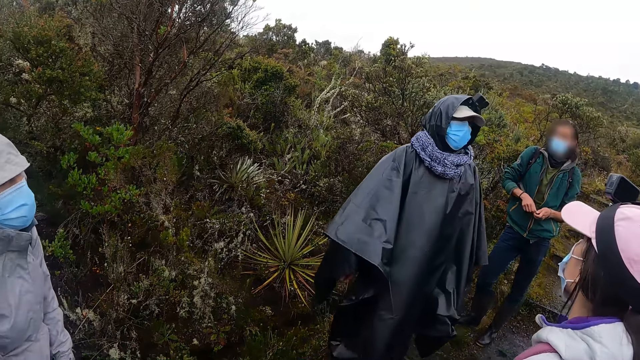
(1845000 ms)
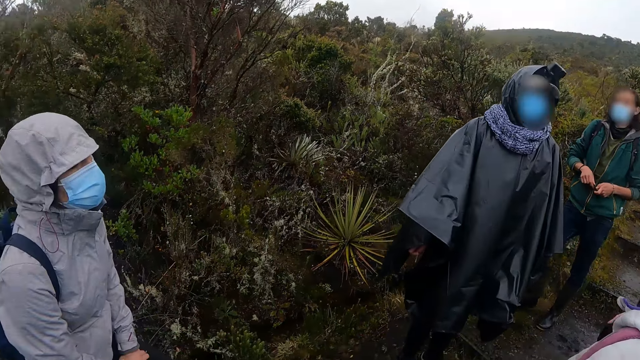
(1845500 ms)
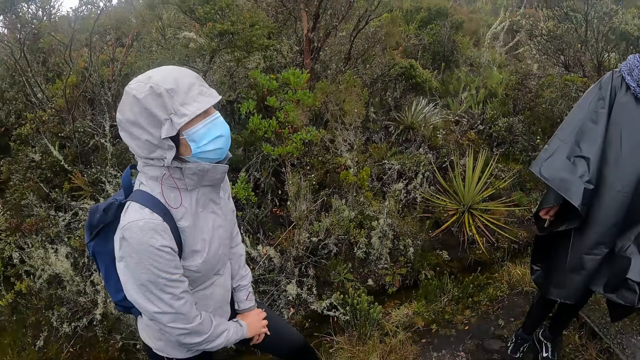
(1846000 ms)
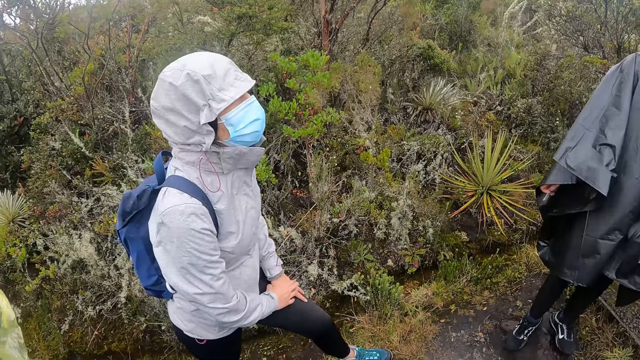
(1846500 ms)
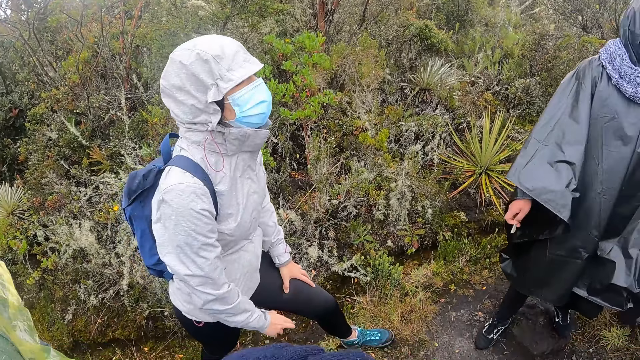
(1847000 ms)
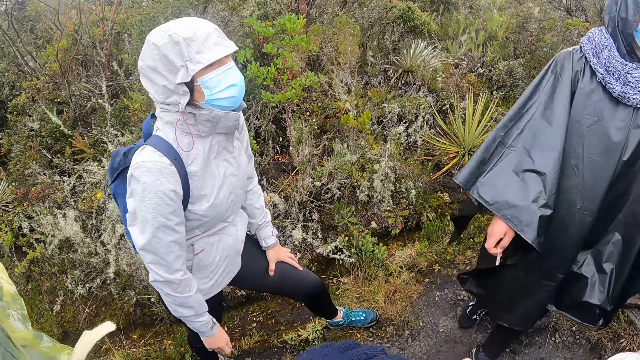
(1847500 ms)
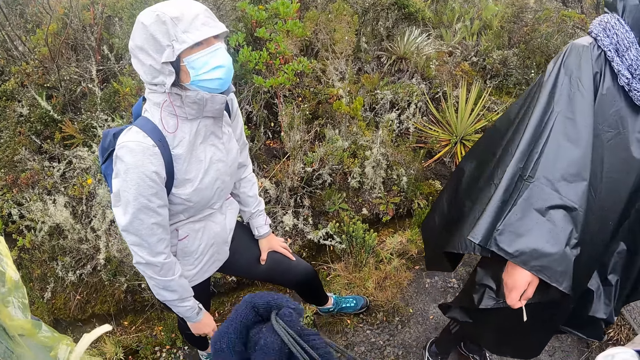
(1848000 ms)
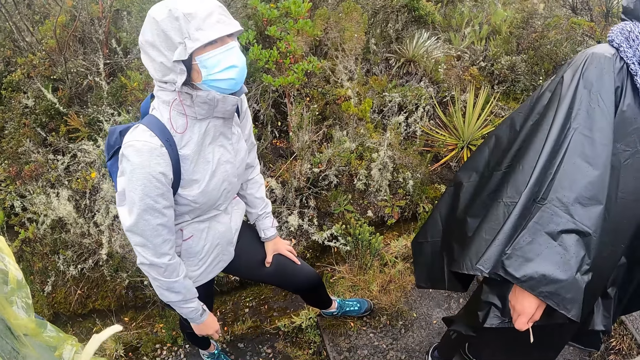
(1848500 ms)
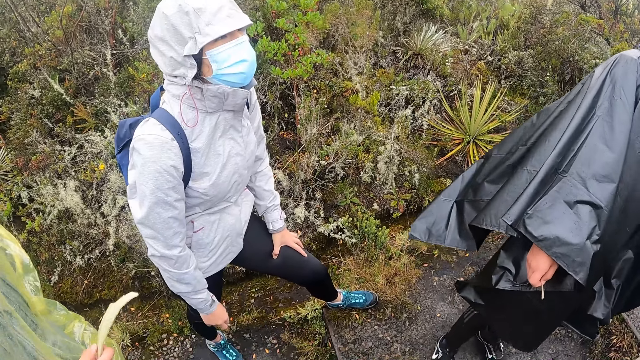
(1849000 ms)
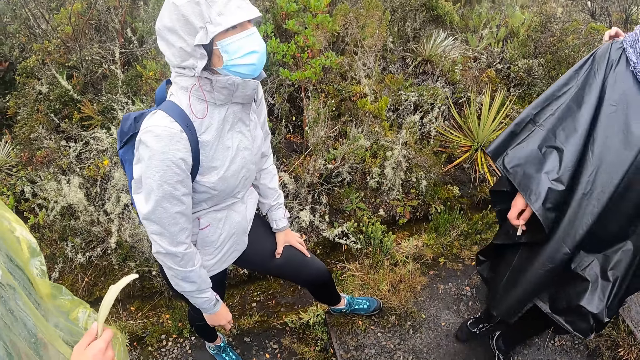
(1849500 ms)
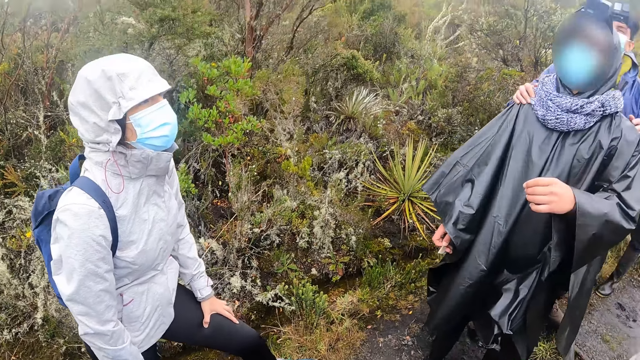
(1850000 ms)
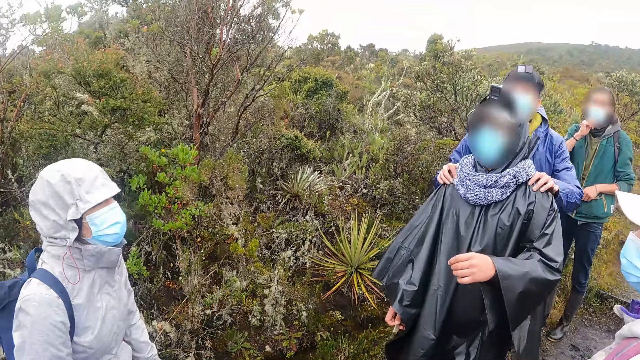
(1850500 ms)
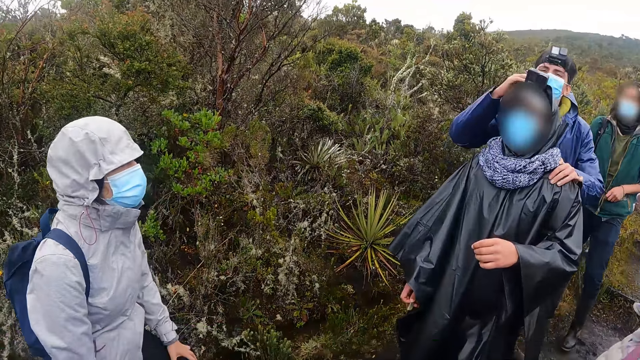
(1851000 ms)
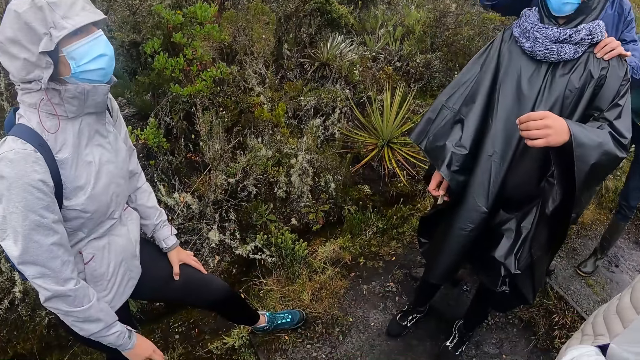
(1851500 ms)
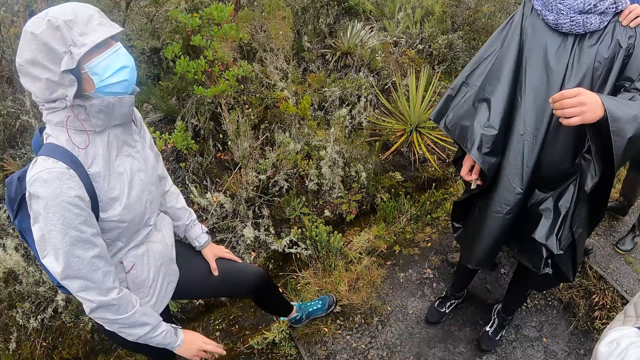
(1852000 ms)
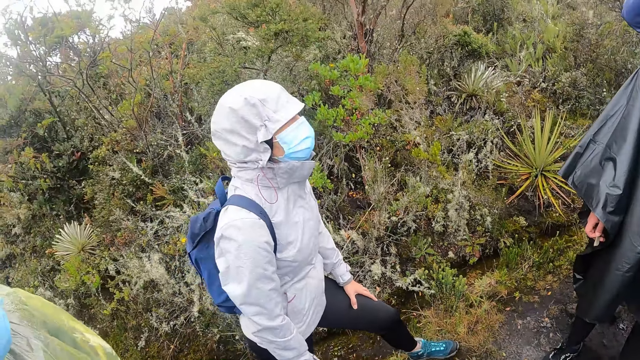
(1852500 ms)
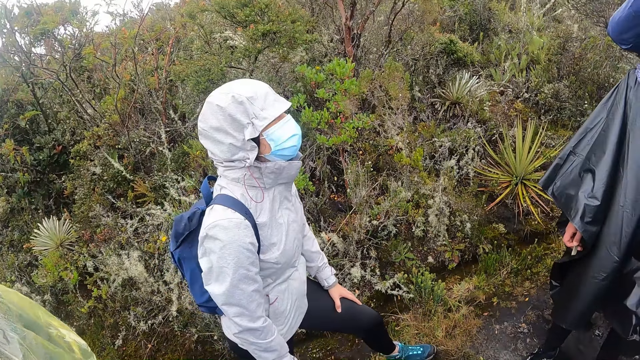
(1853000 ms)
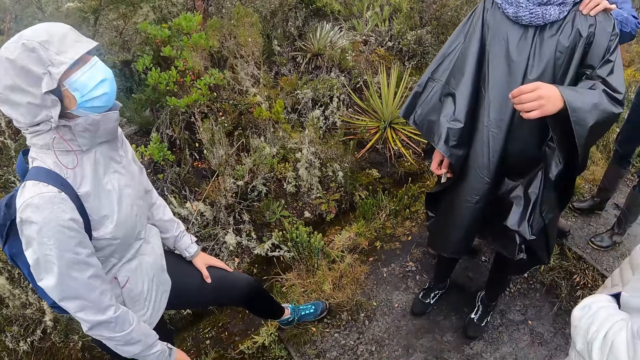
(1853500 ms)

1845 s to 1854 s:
The camera wearer interacts.

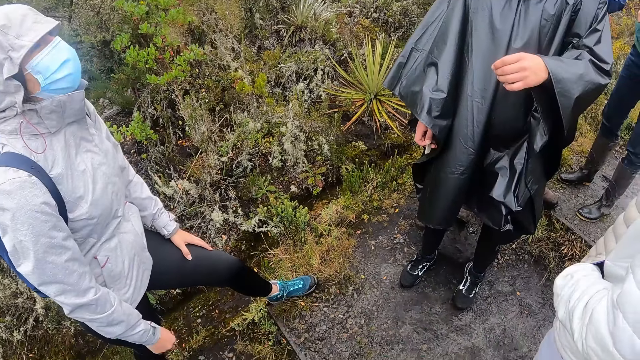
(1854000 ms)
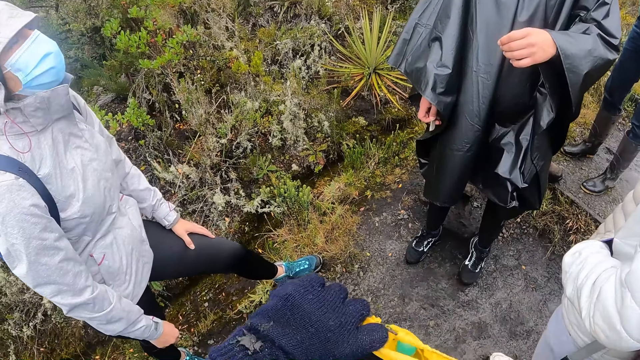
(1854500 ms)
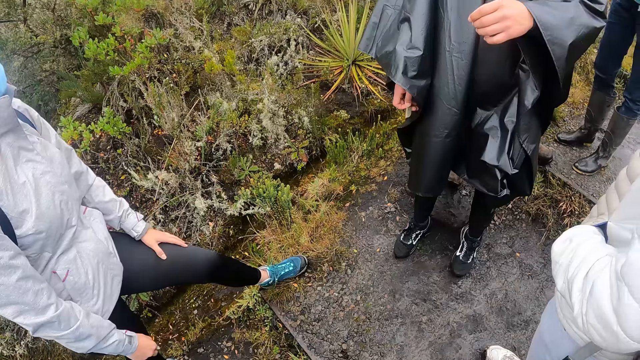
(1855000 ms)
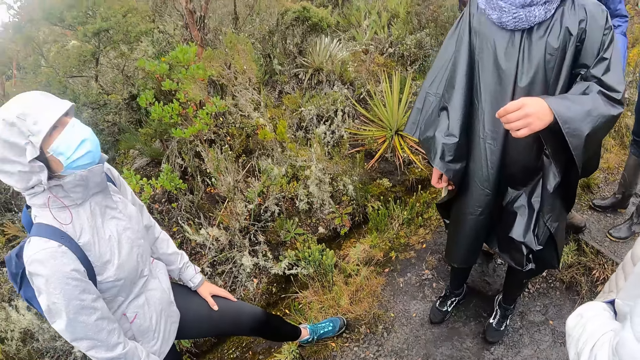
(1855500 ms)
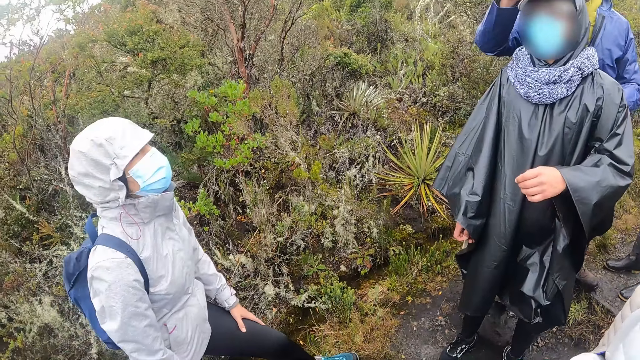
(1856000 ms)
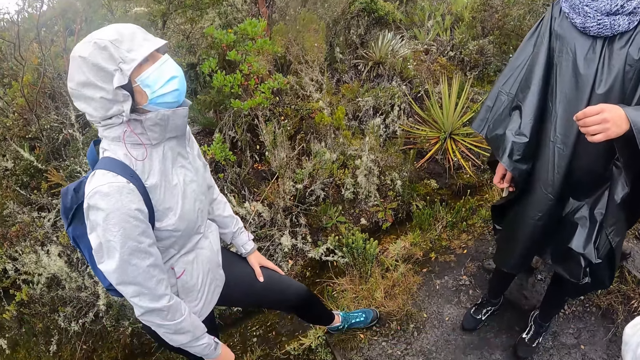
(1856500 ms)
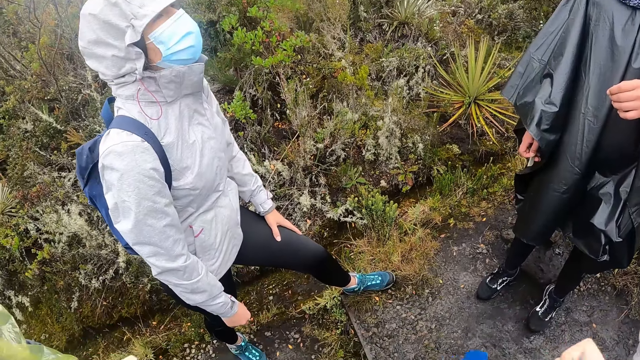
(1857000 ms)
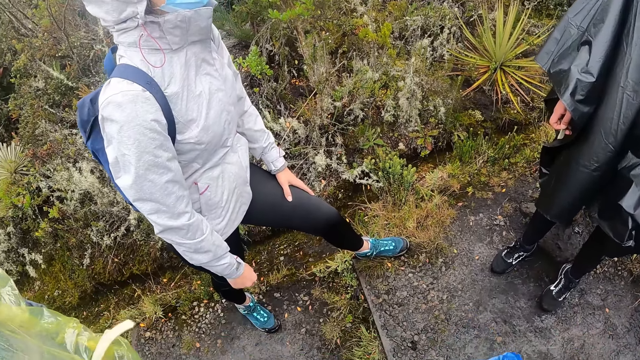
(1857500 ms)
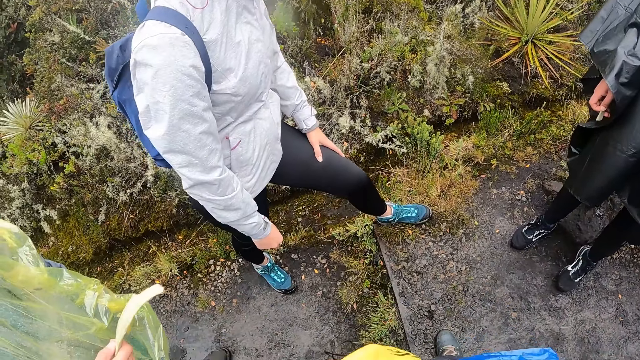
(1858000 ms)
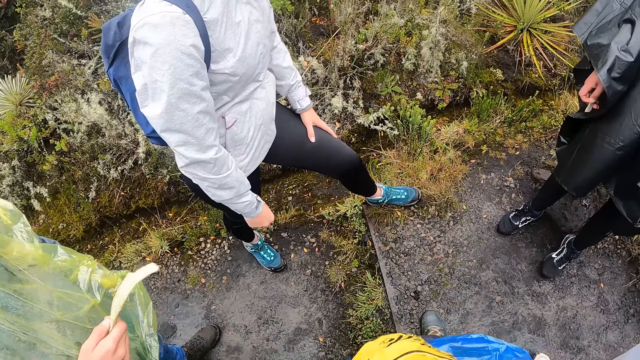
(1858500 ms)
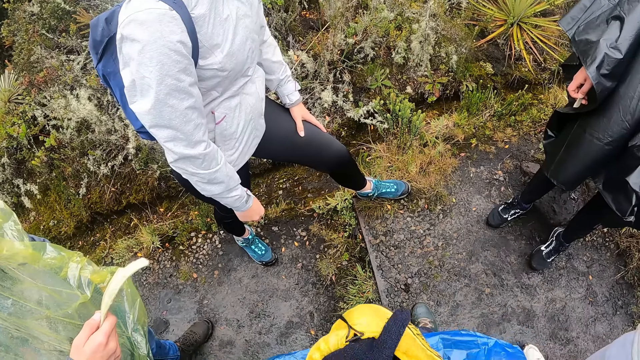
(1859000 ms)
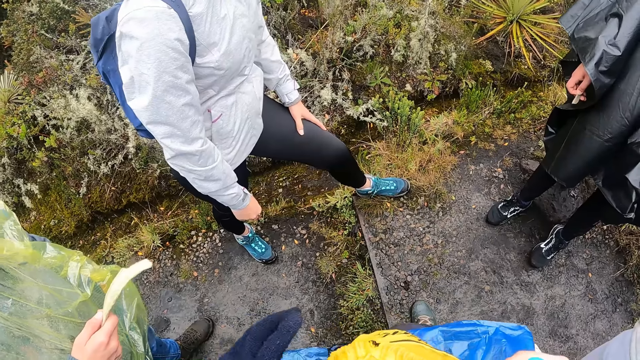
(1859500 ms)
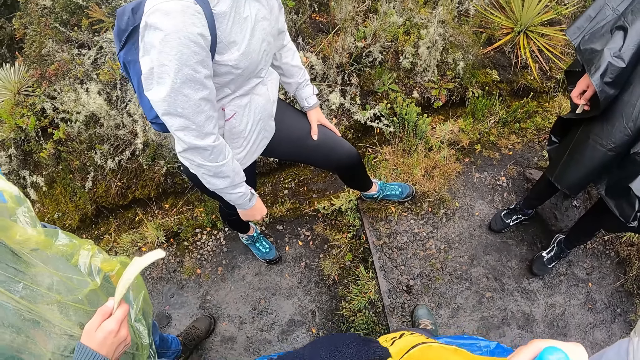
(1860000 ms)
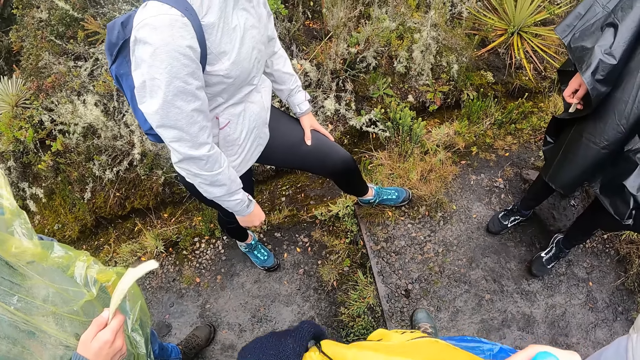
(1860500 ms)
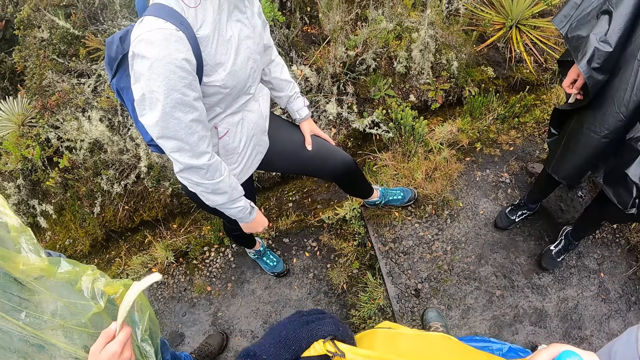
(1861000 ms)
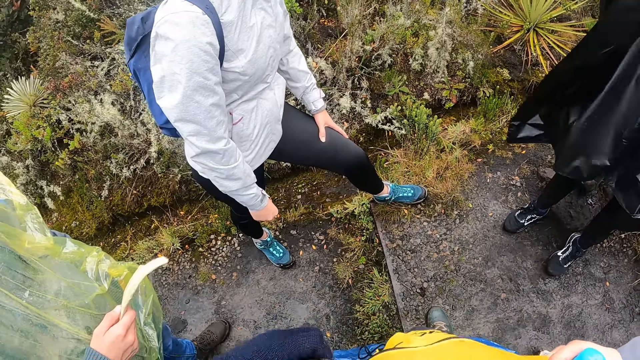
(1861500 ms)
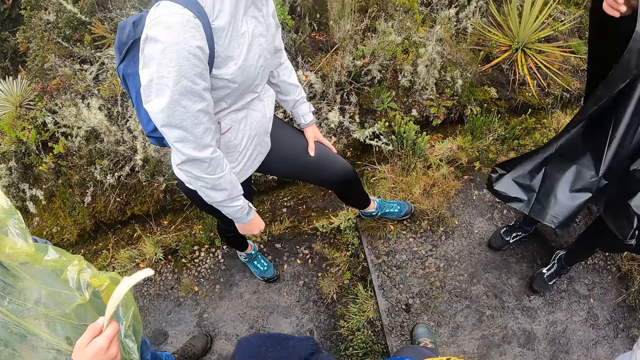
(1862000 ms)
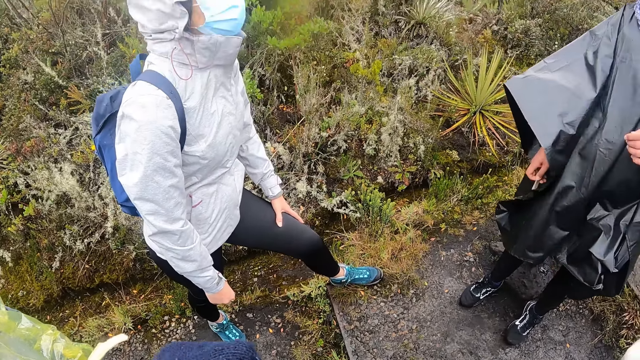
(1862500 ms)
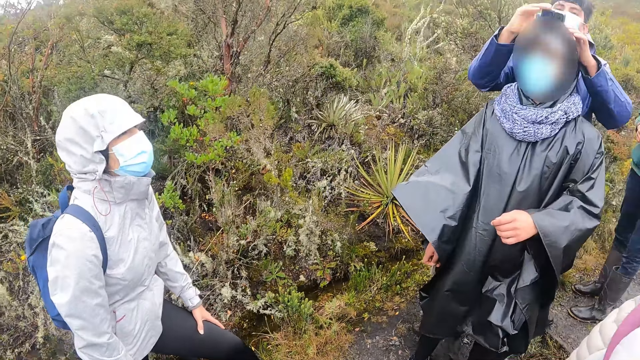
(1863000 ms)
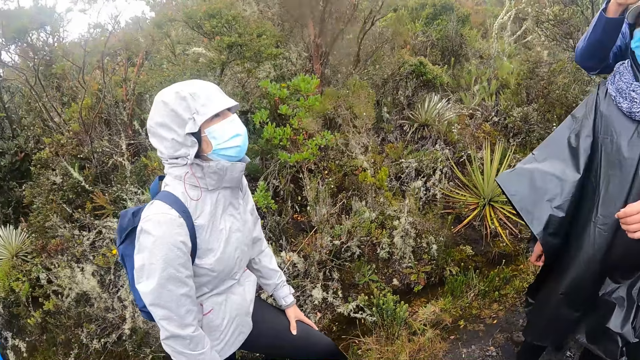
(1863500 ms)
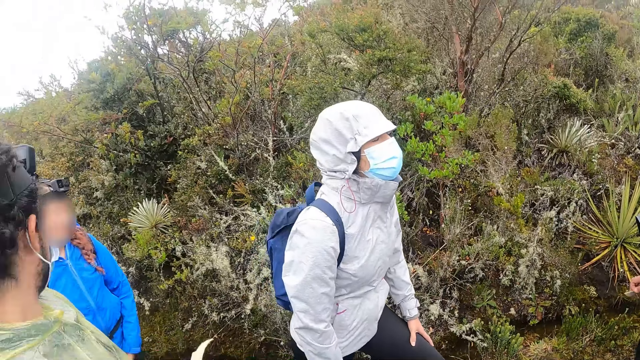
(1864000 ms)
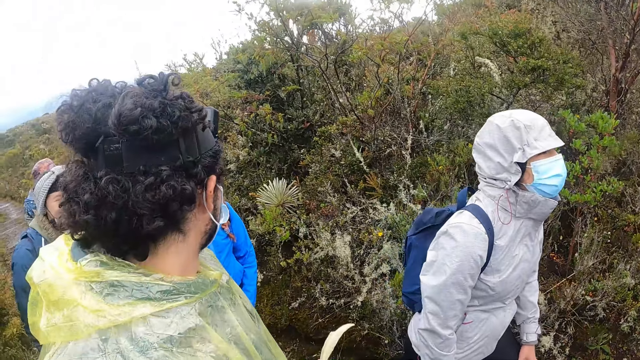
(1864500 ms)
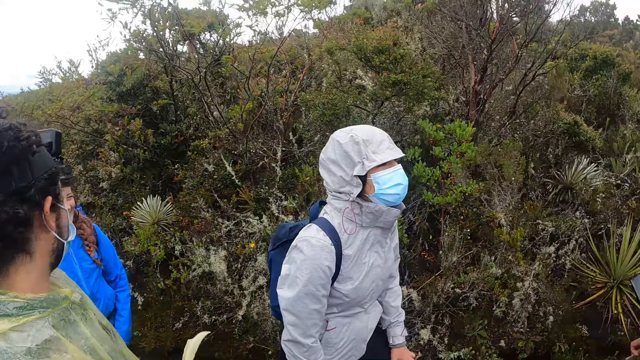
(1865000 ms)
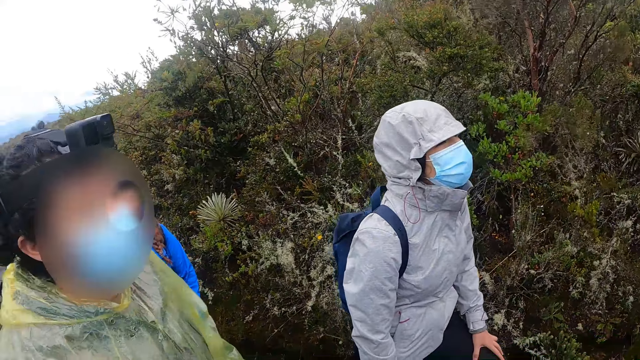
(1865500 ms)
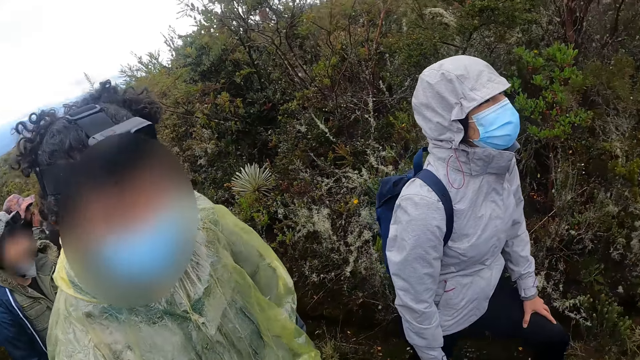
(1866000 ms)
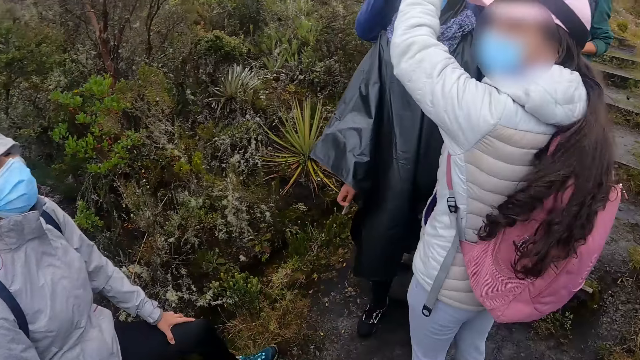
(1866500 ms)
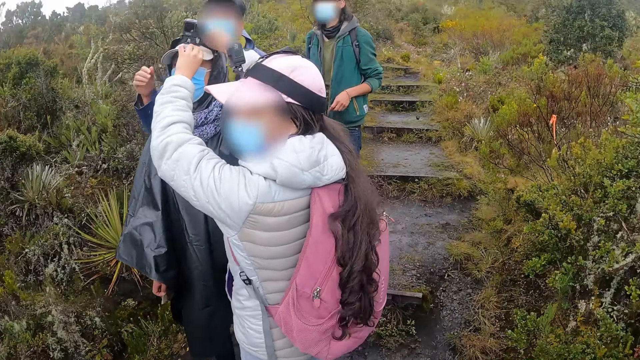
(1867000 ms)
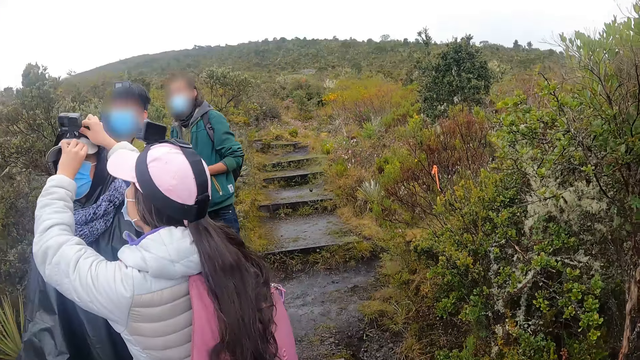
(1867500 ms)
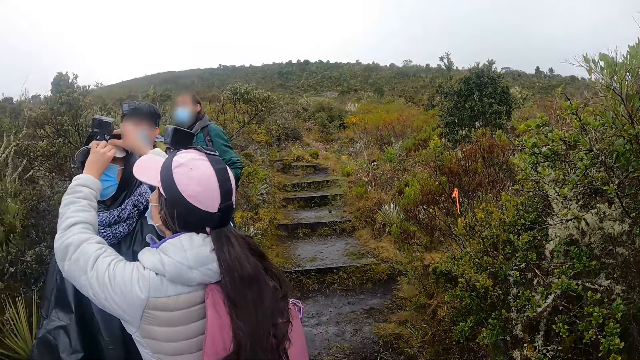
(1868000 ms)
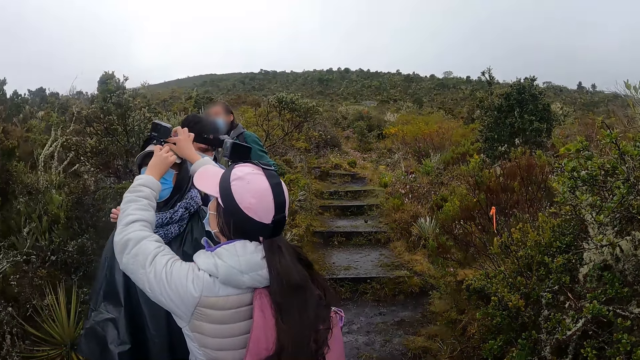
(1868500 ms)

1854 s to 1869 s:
The camera wearer touches the bag. They look around. They touch the bag. A man adjusts a camera on another man's head with both hands. The camera wearer looks around. They interact. A woman adjusts the camera on the other man's head with both hands. The camera wearer looks around.
